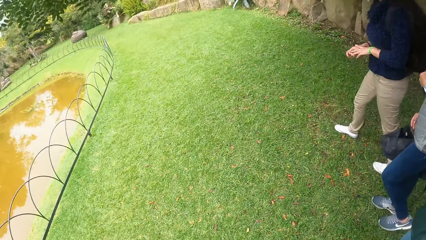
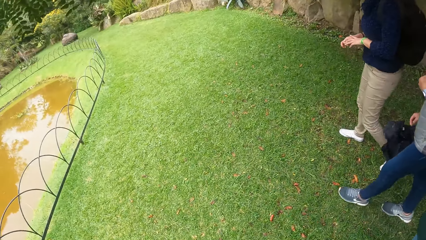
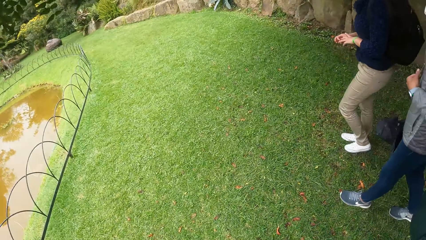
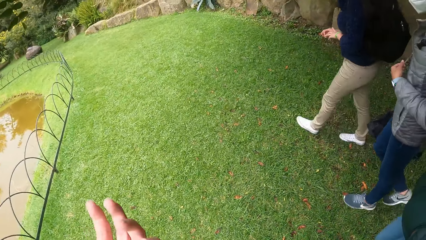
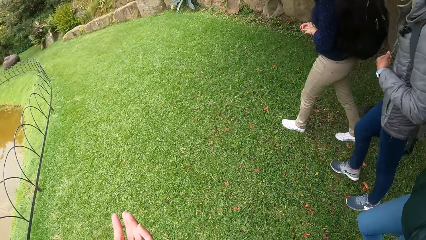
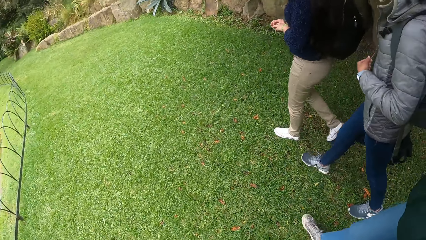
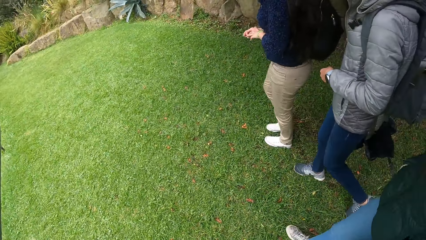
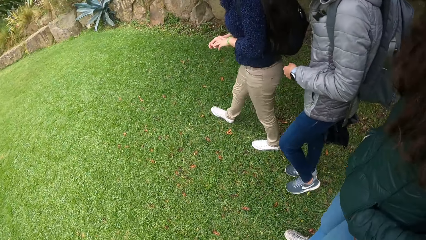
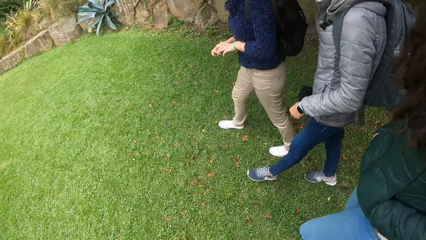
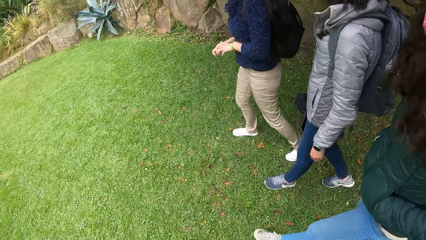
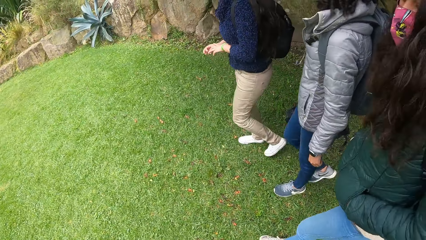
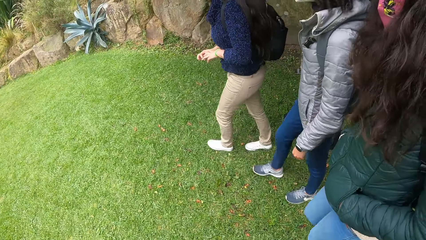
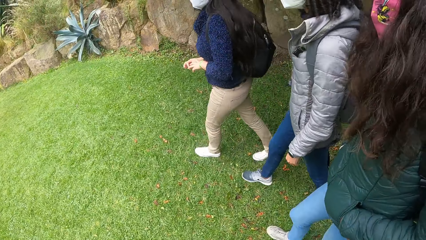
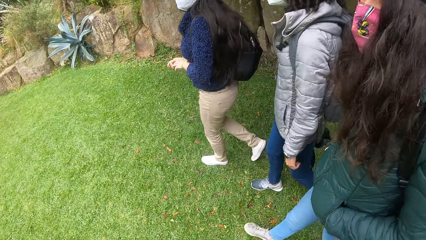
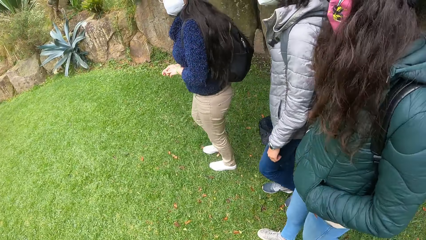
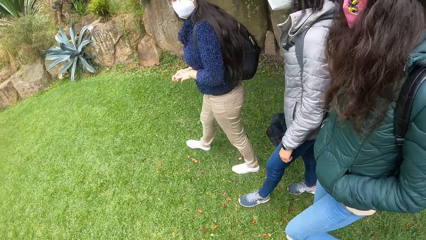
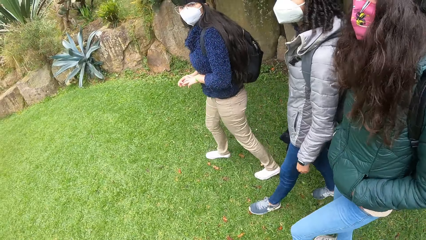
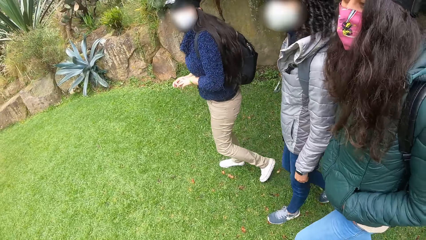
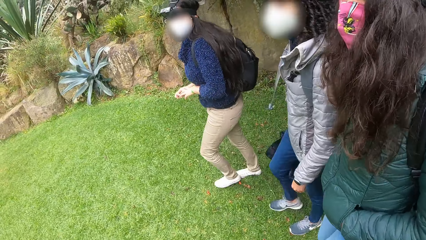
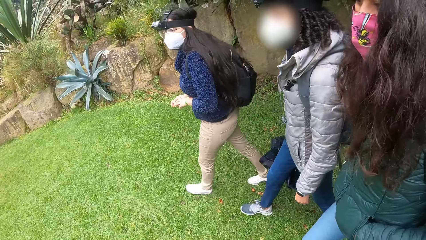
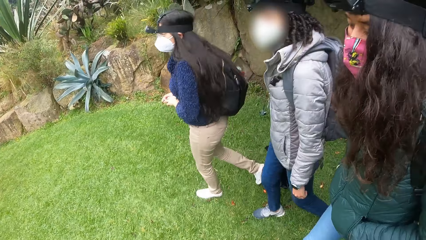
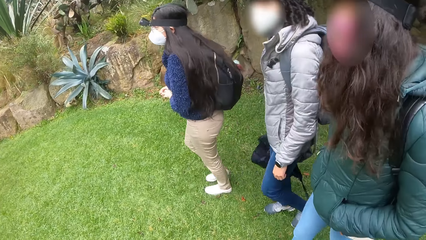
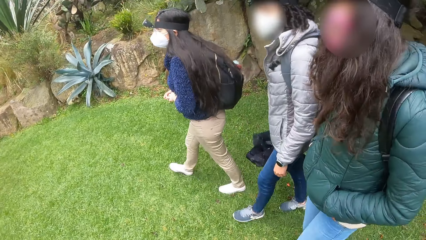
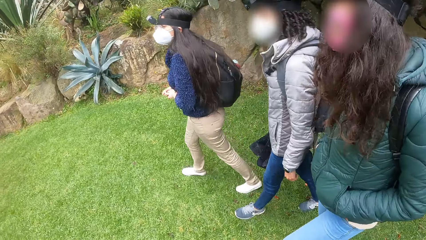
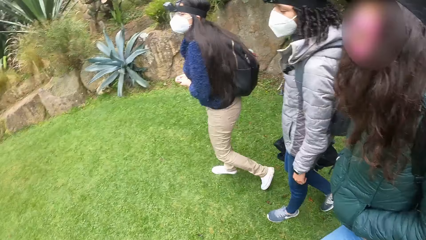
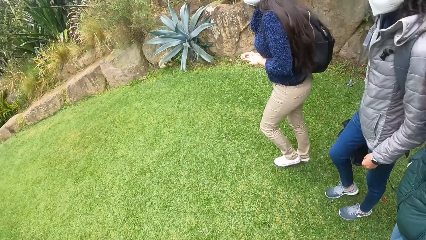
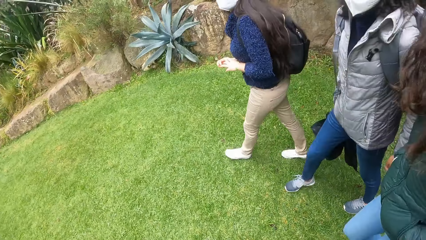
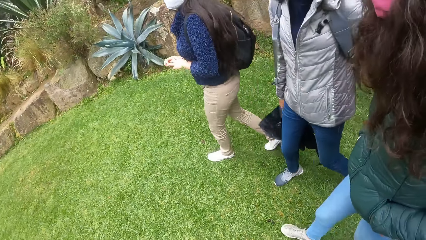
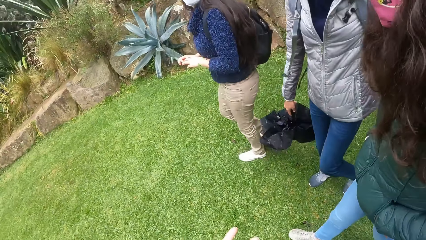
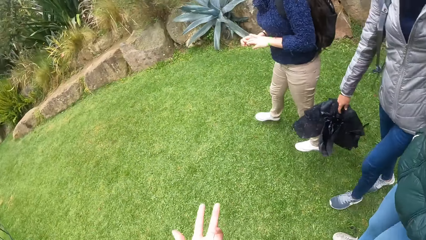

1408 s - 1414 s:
The camera wearer gestures with her left hand.

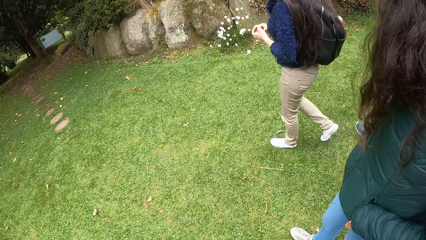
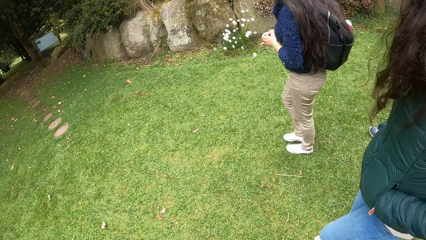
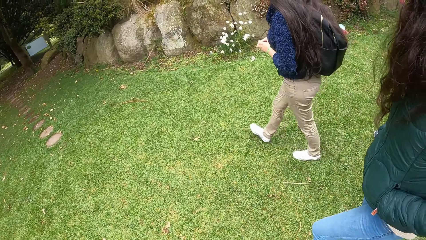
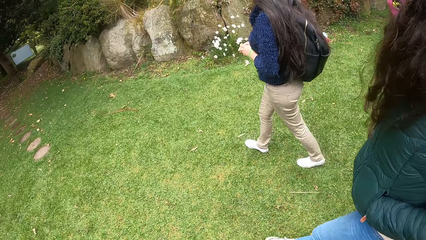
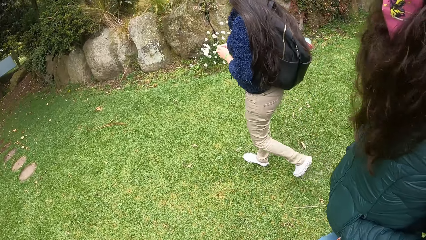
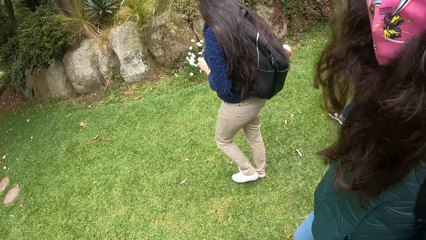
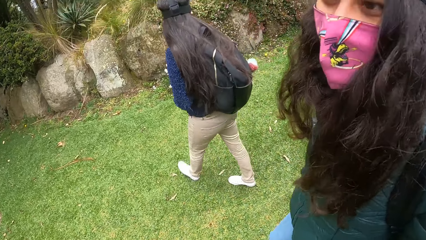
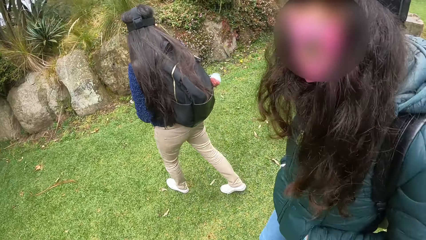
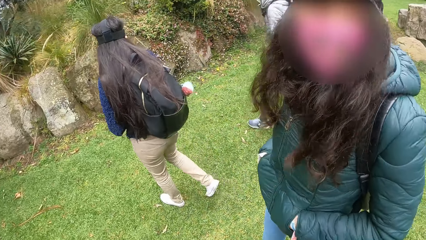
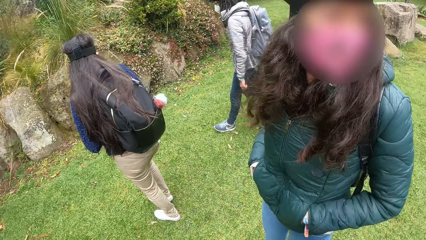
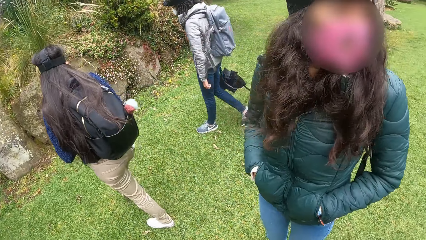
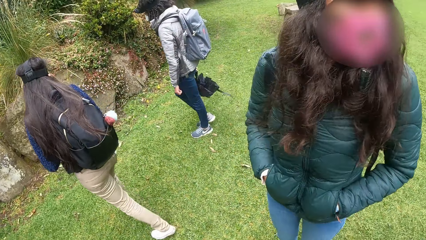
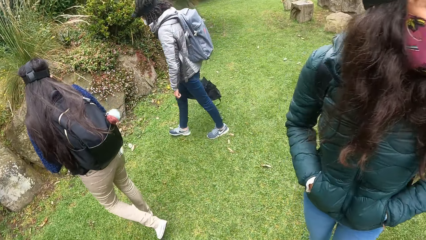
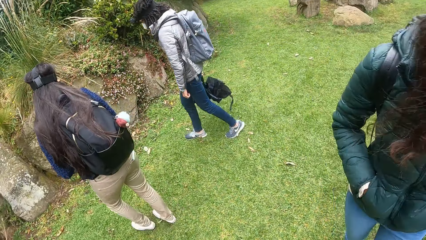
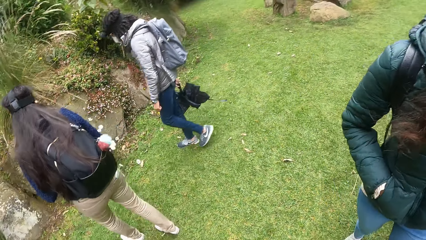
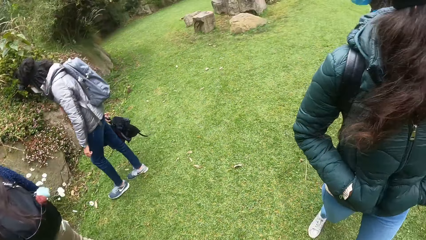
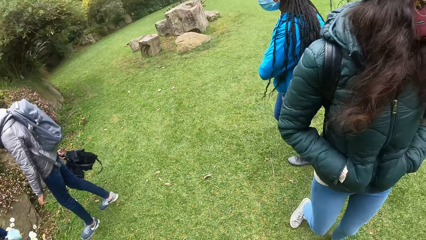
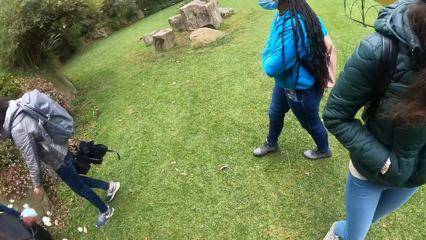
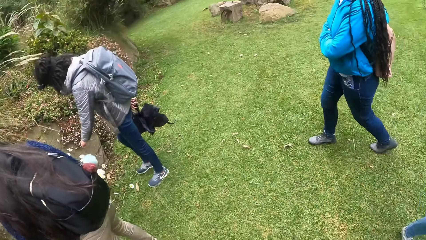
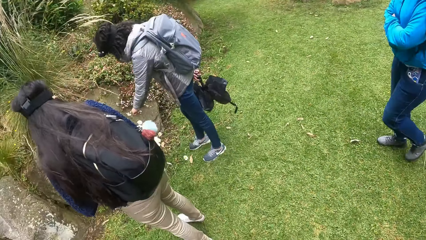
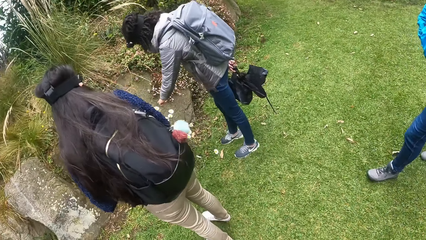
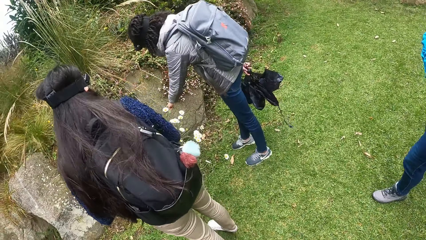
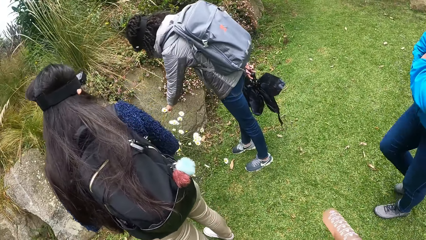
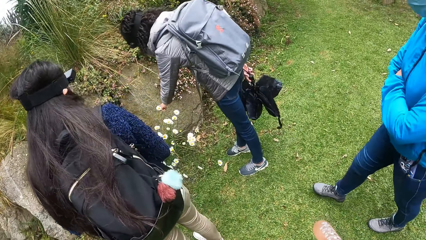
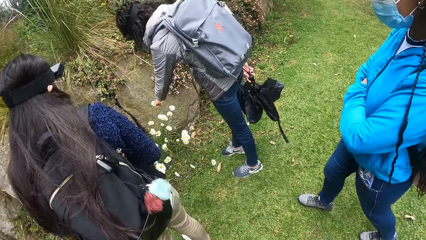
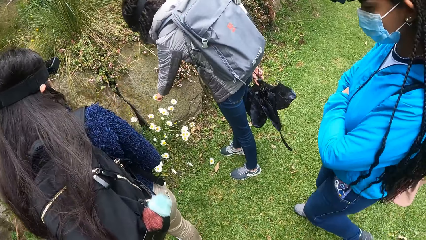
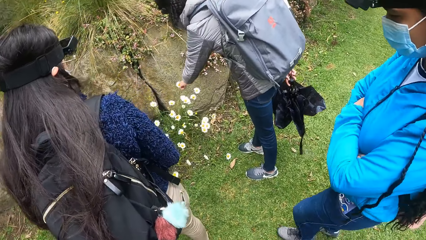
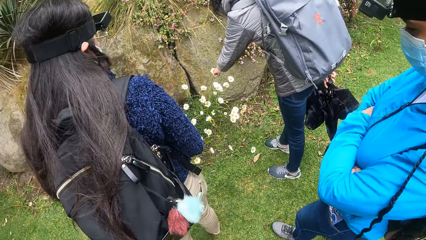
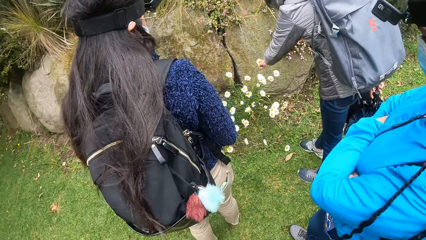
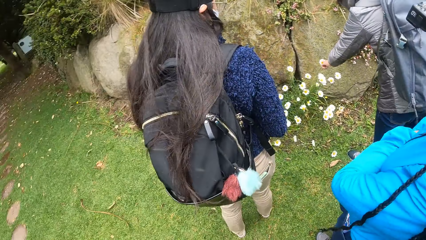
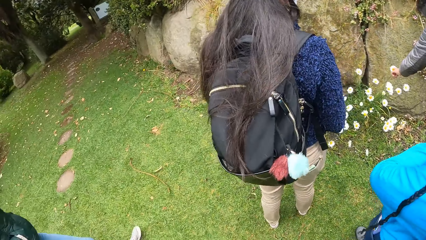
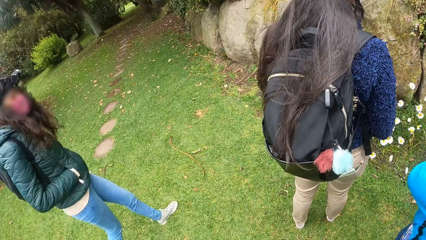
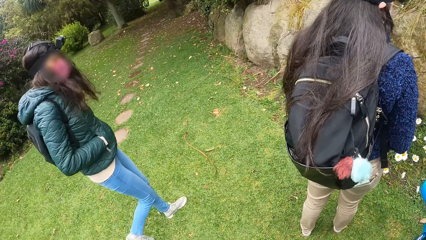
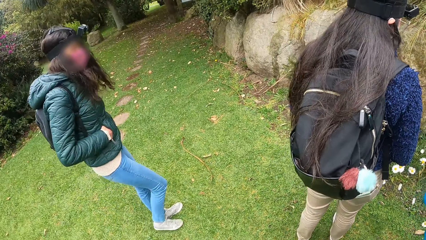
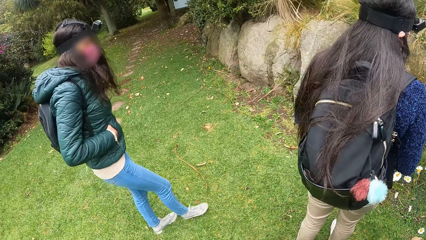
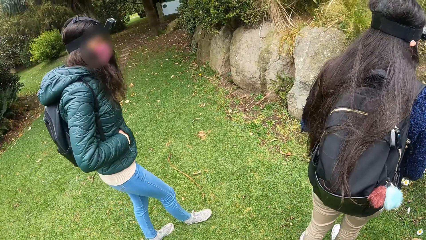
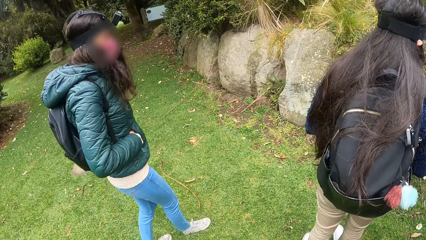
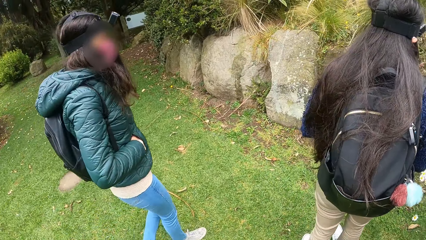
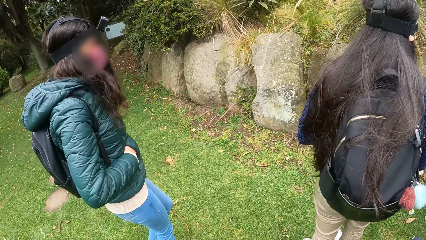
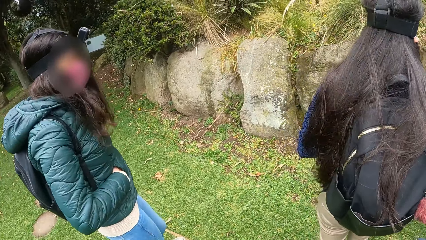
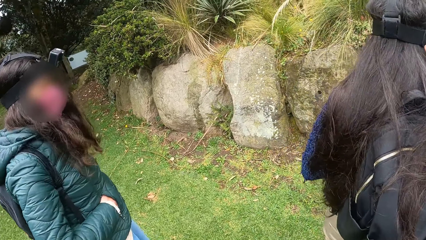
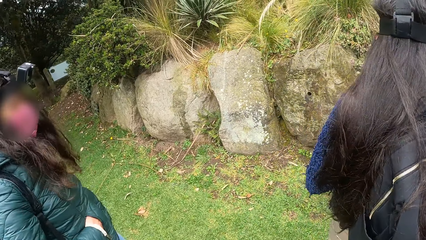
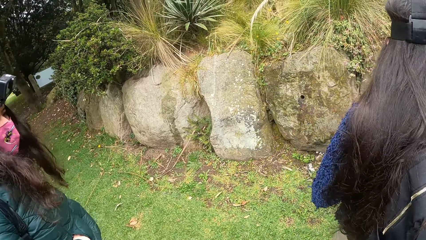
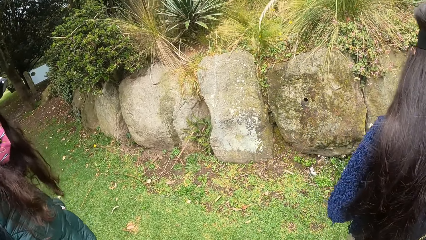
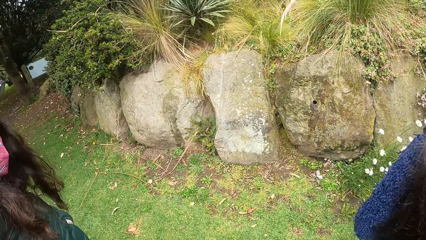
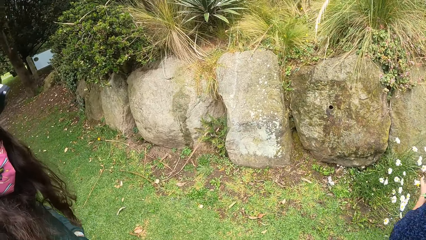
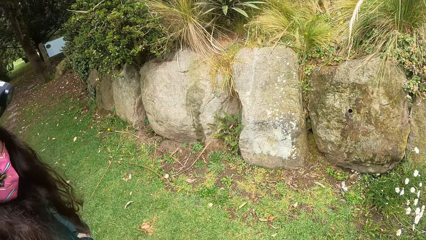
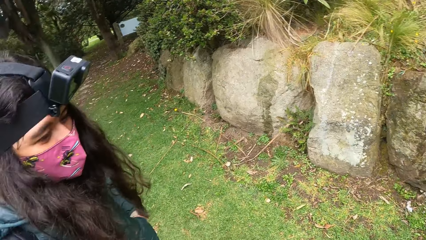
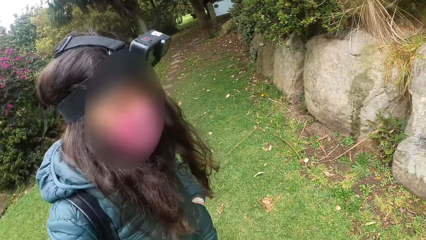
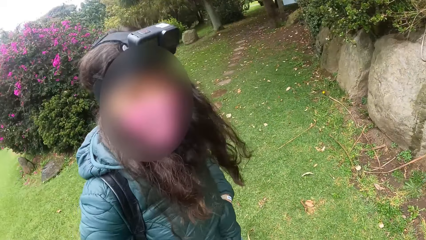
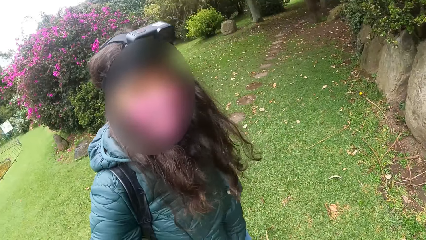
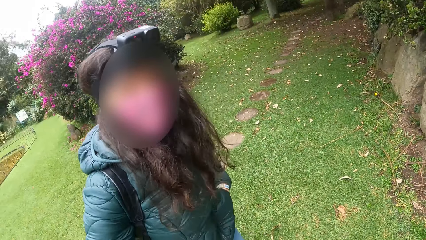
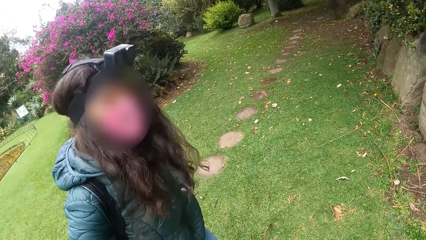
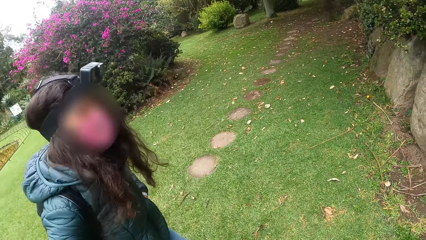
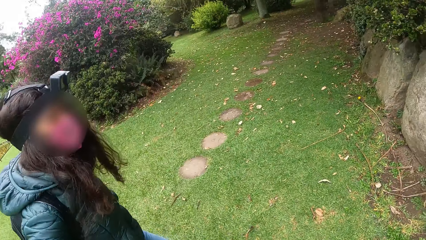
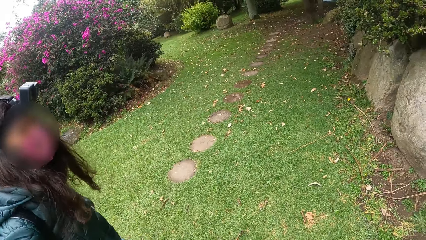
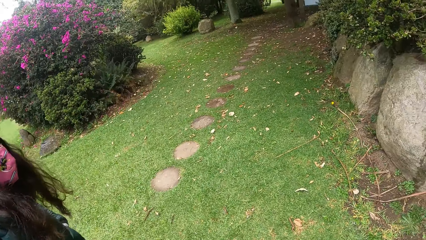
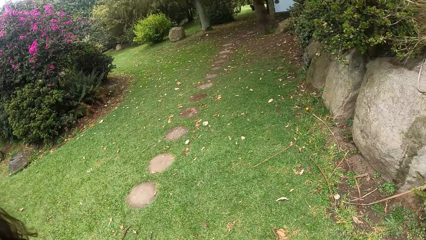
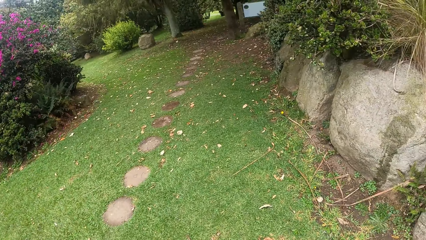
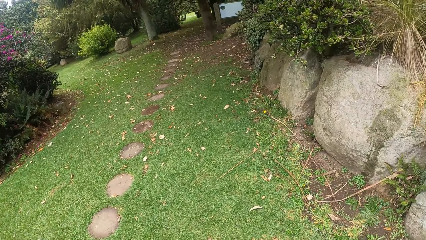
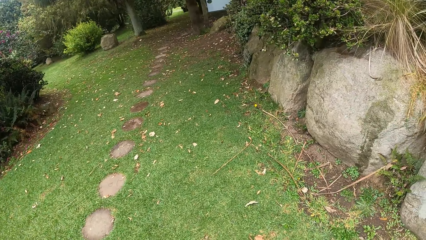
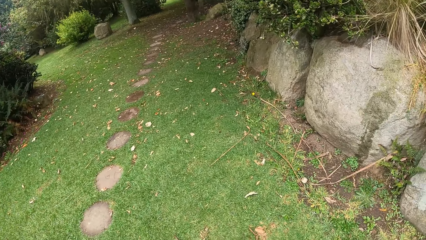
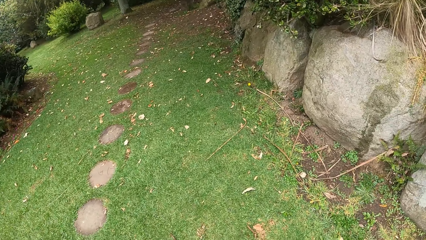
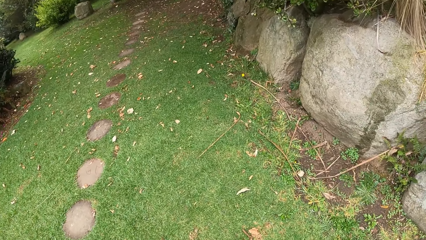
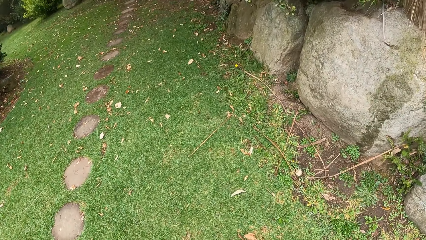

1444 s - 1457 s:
A woman interacts with the camera wearer. Another woman touches a flower with her left hand. A third woman inspects the flowers. A fourth woman moves towards the flower. The first woman walks towards the rocks. The camera wearer follows the first woman. They stare at the rocks, interact with the first woman, and move forward.
